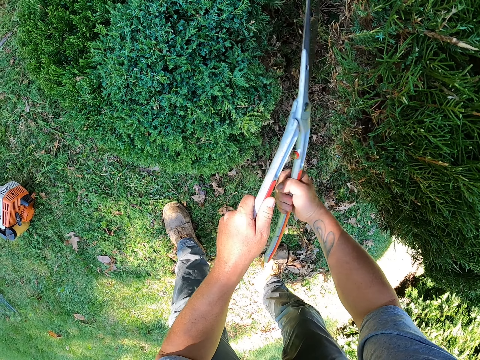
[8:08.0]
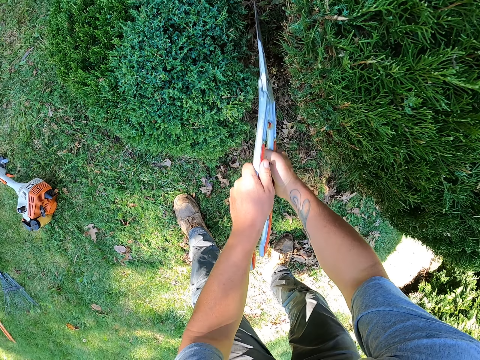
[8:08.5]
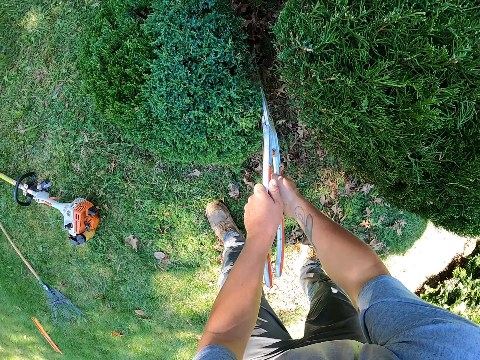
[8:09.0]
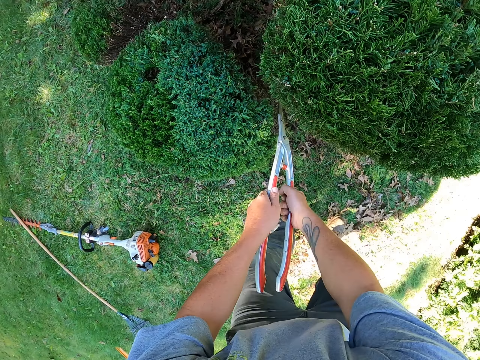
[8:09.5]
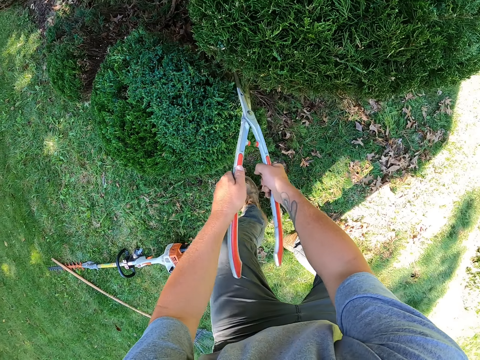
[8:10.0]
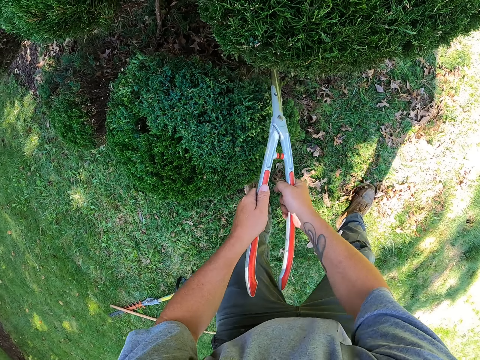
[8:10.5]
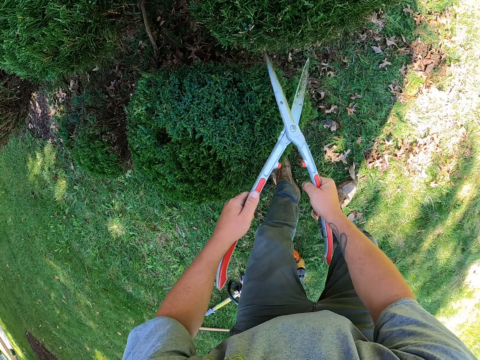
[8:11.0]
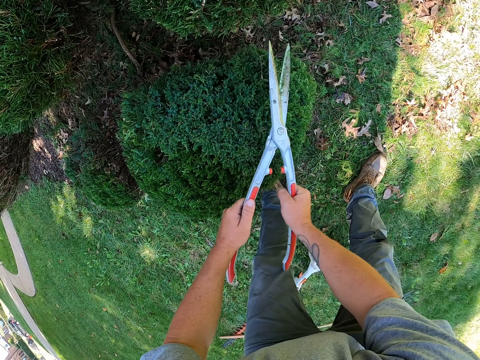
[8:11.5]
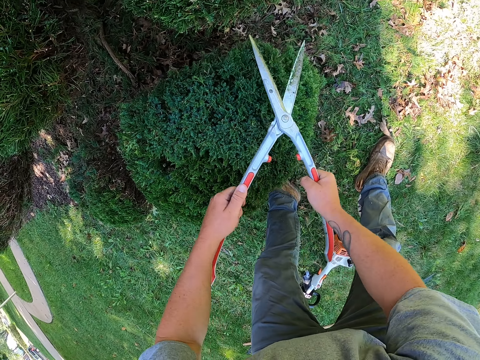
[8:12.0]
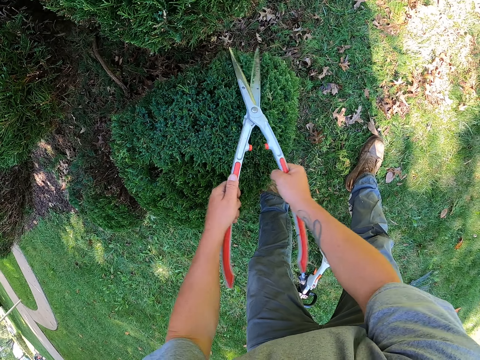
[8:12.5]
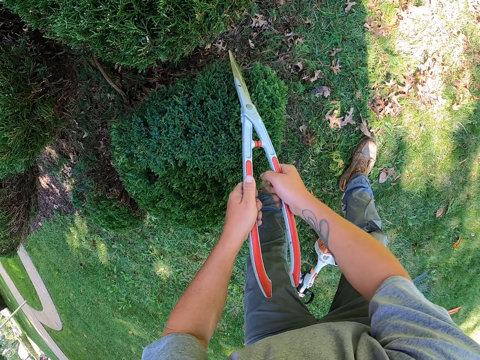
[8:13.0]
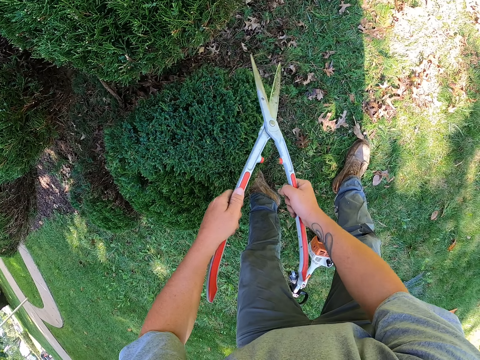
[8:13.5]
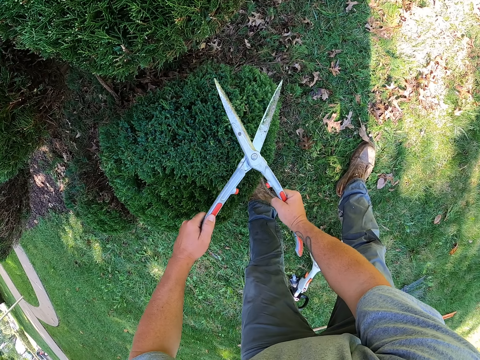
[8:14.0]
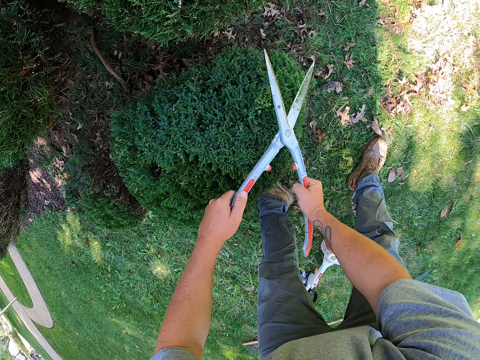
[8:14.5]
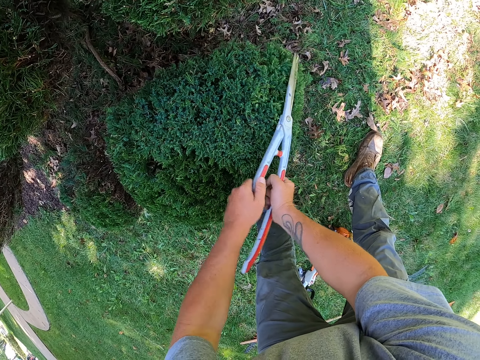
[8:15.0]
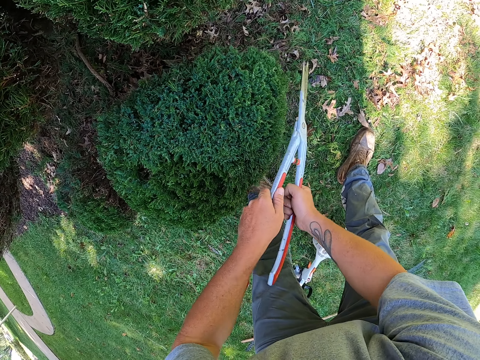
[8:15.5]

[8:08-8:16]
The camera wearer trims the shrub with the shrub clippers. They walk around.

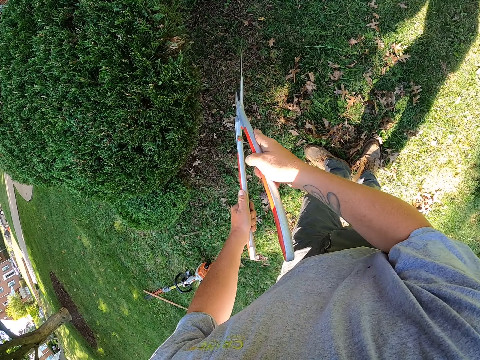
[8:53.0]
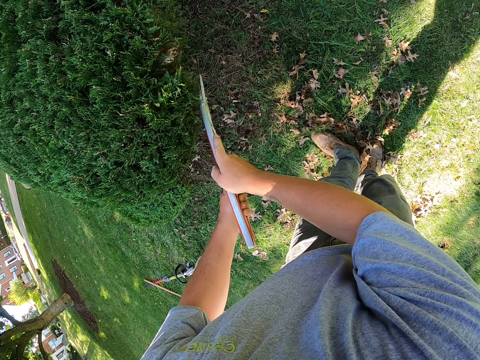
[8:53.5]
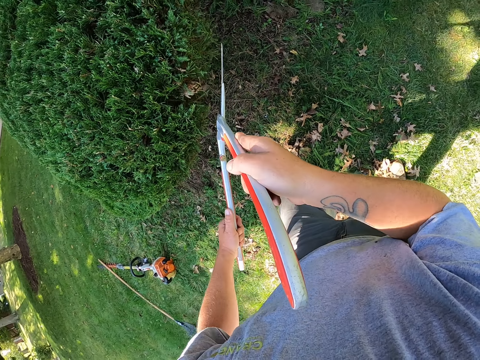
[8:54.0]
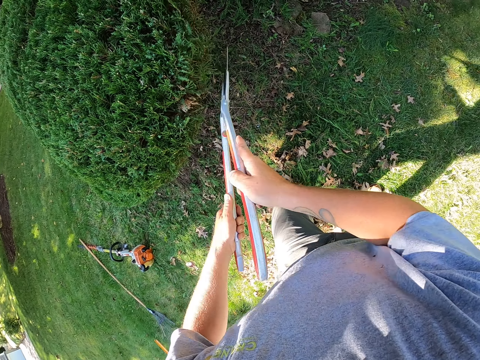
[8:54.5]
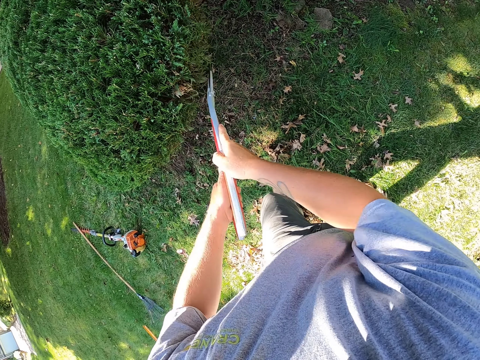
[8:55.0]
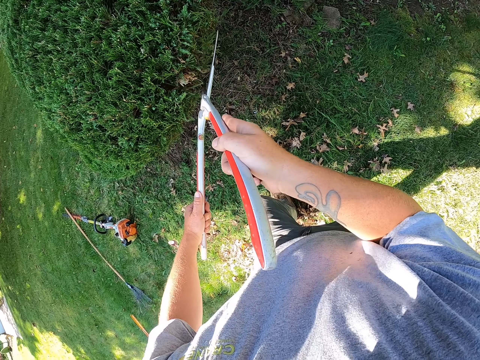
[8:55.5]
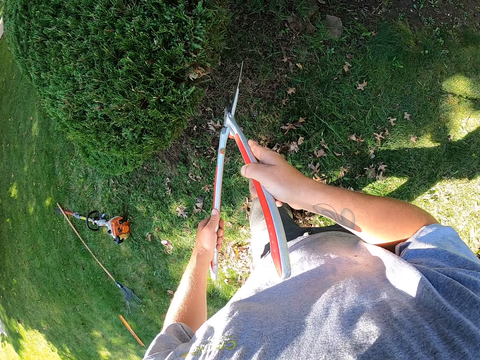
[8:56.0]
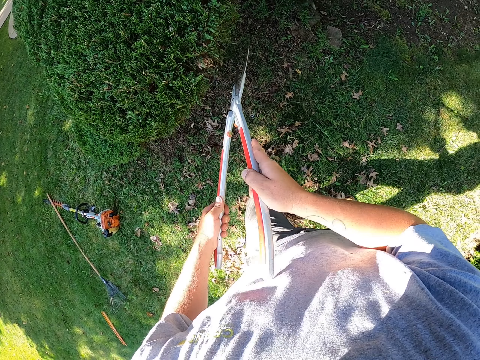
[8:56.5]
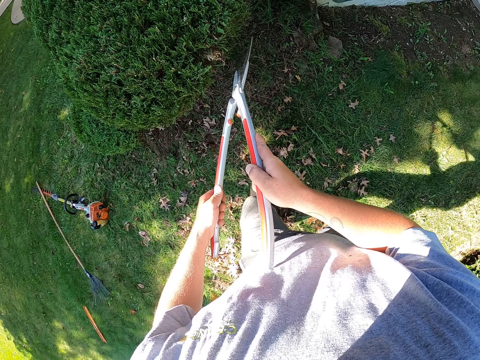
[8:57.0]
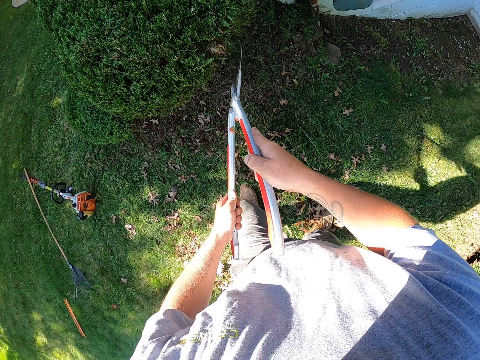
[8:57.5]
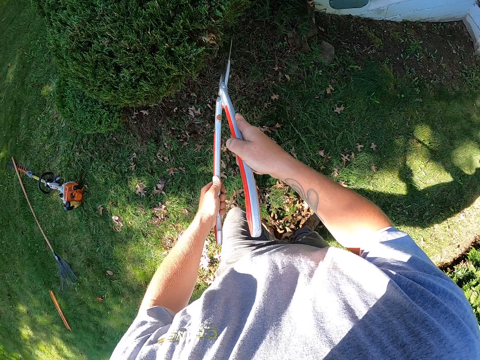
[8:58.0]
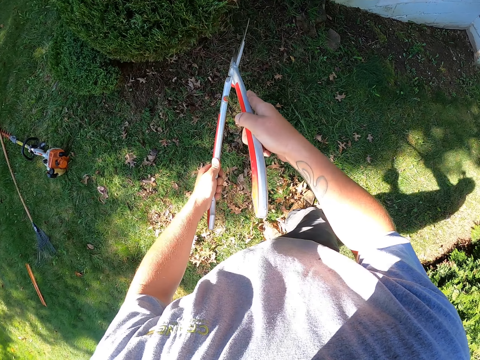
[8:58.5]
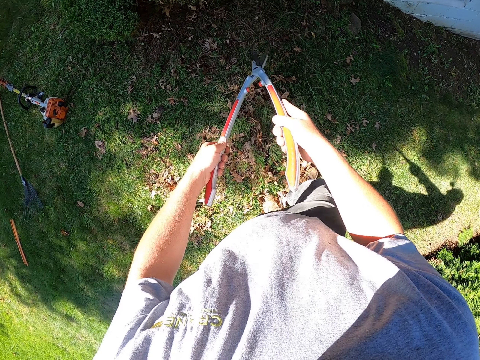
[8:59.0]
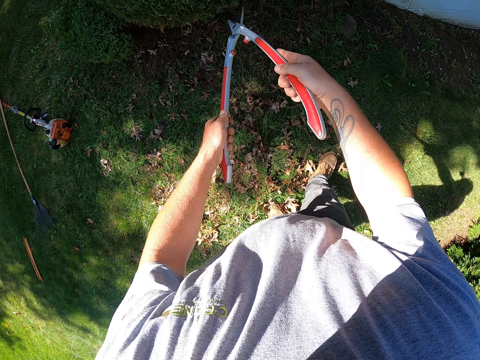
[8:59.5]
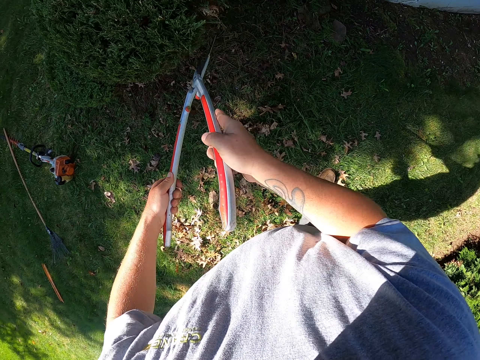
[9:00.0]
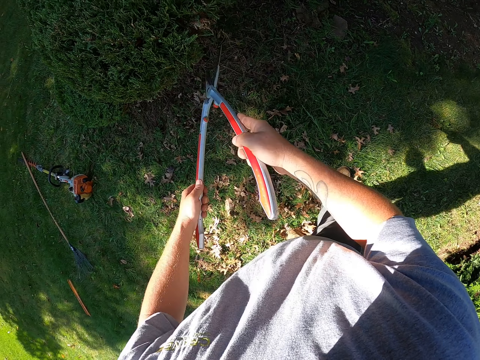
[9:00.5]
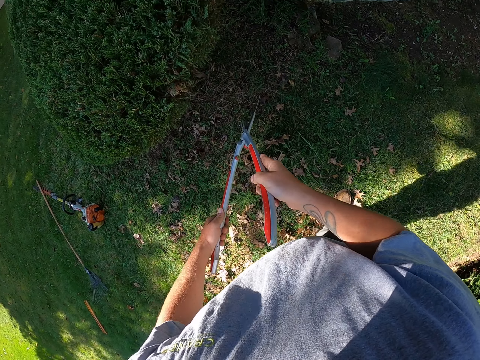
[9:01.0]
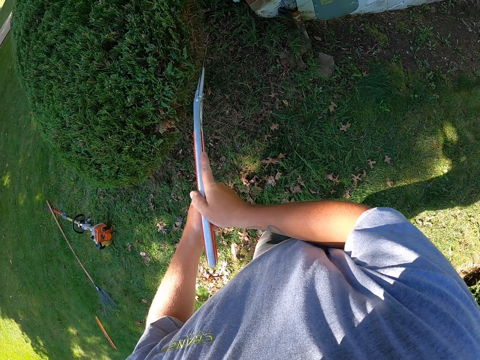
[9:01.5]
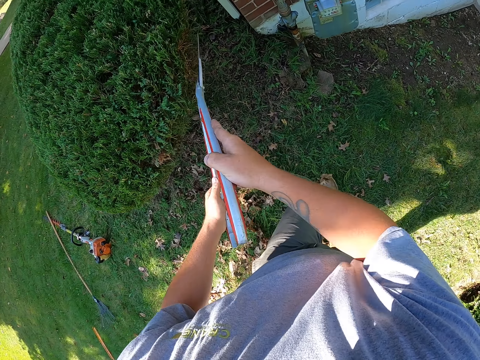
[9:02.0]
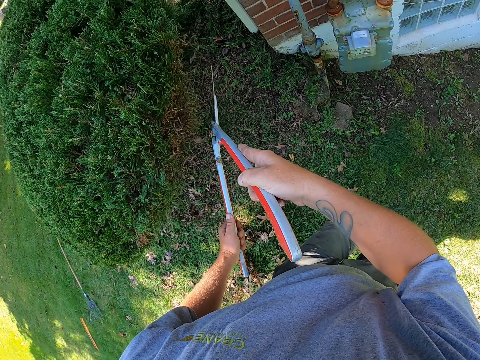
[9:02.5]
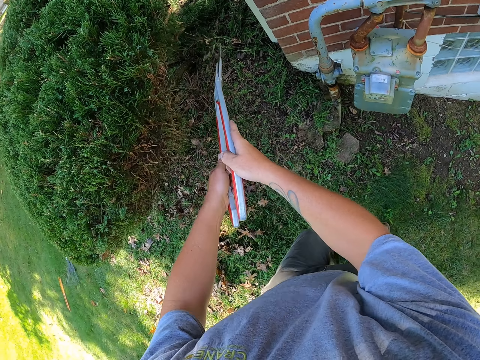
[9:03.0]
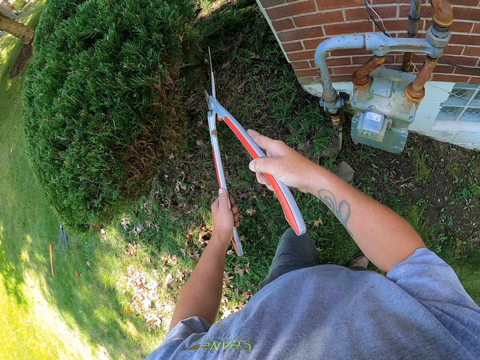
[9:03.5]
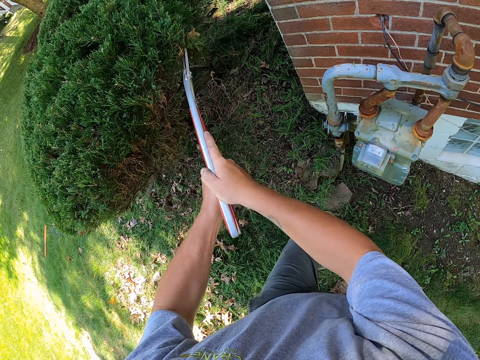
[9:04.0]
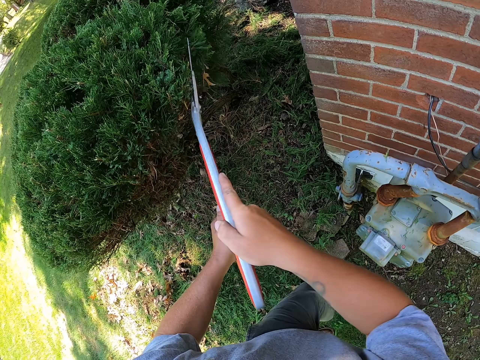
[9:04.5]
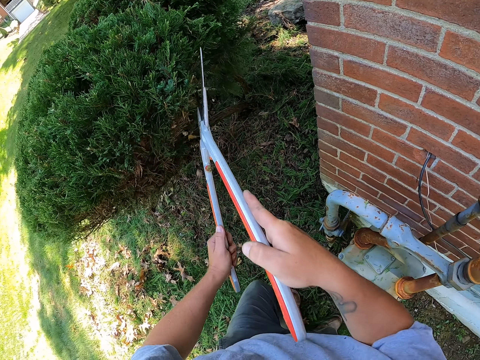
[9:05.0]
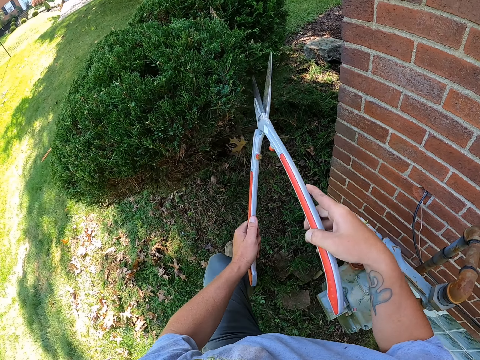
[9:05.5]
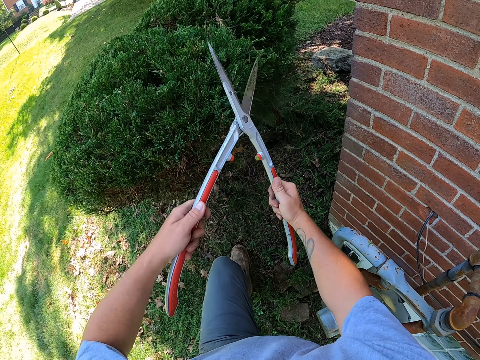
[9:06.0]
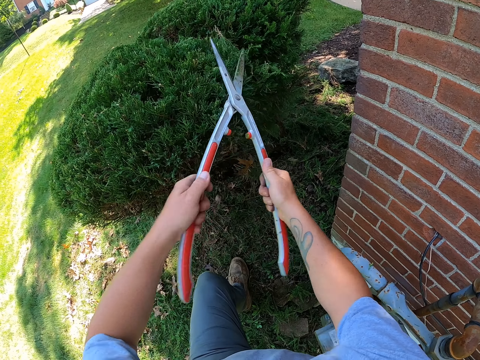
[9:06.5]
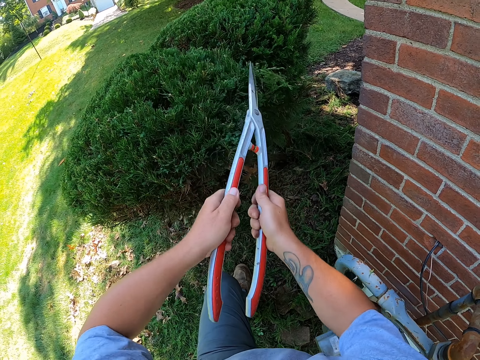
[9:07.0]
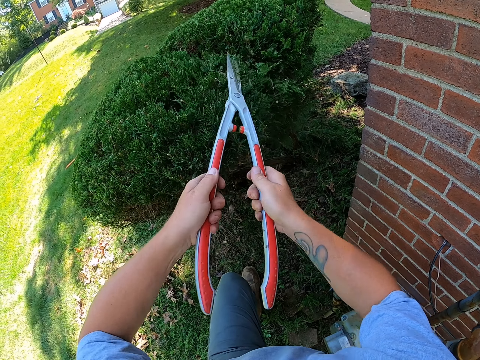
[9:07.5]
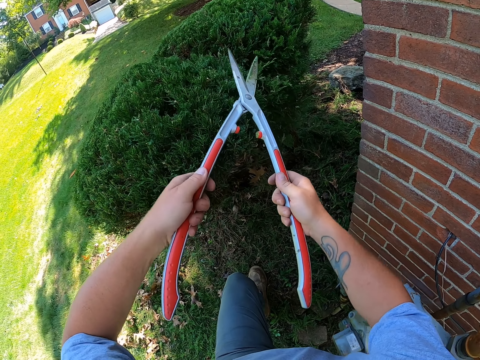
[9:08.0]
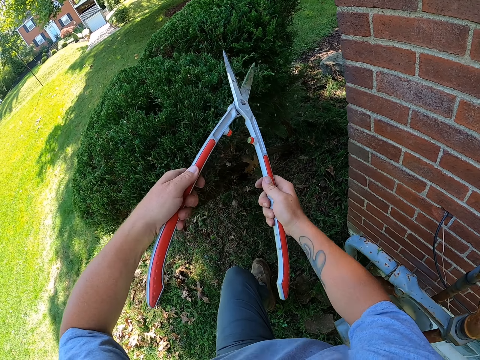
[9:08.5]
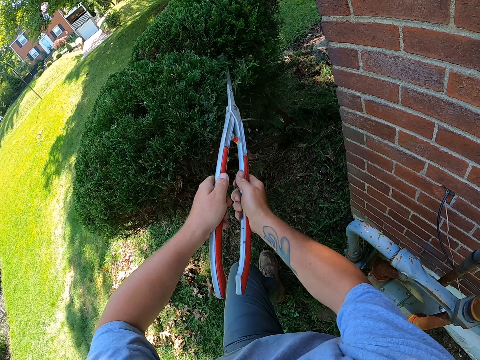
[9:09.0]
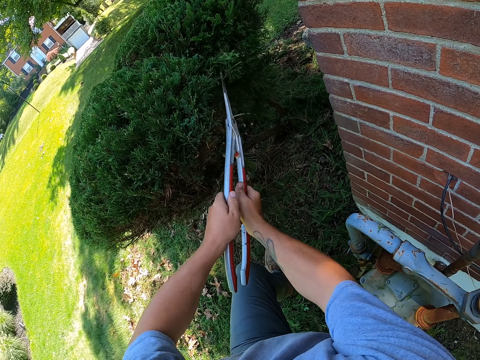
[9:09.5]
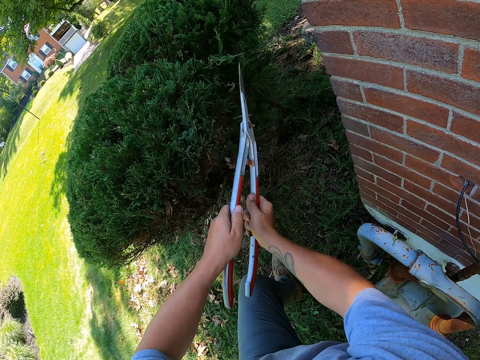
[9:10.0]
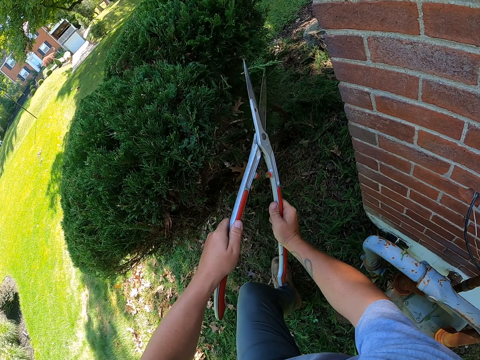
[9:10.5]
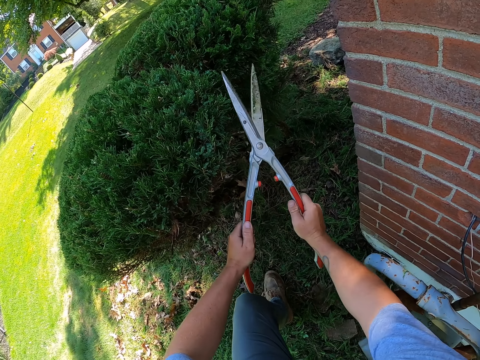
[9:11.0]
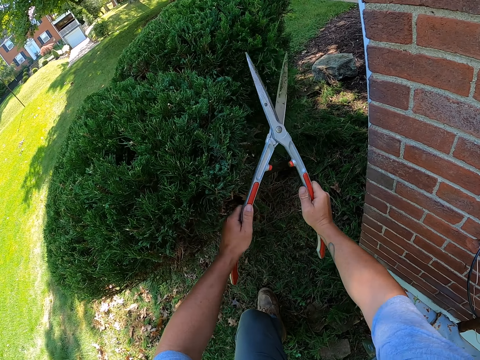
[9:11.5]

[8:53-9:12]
The camera wearer trims the shrub with the shrub clippers. They walk around. They trim the shrub with the shrub clippers. They trim the shrub with the shrub clippers again.
